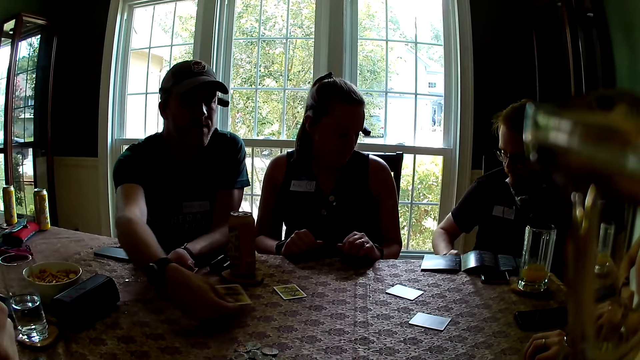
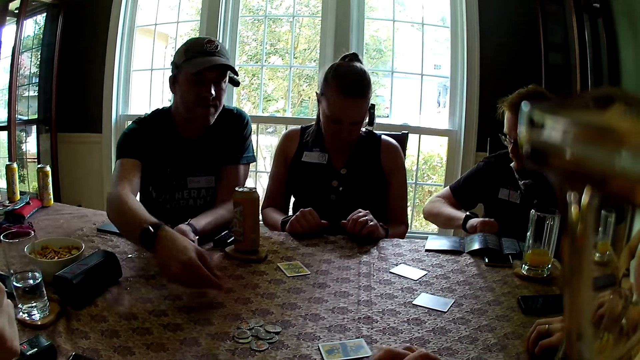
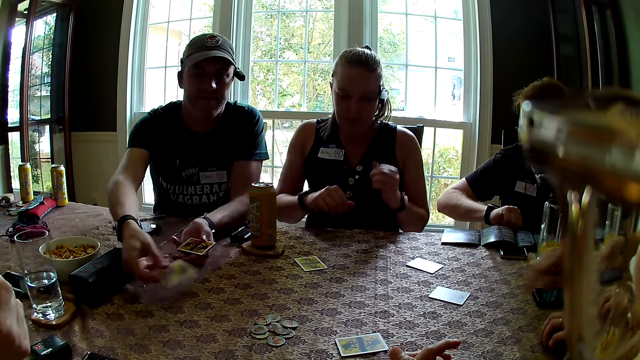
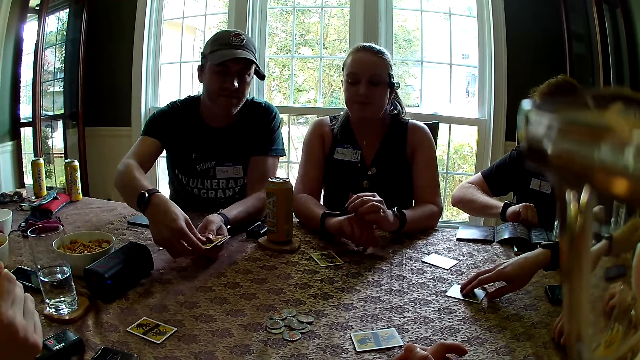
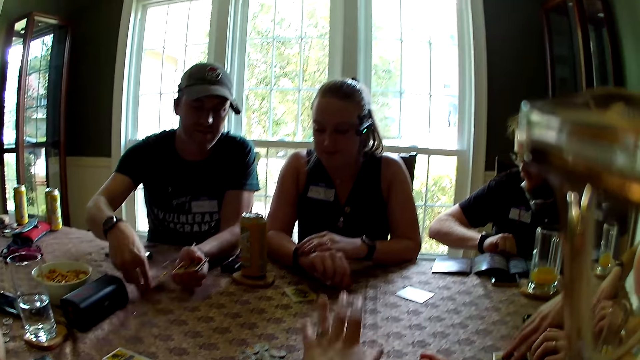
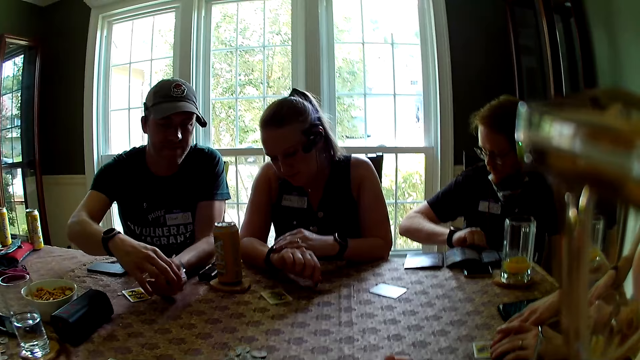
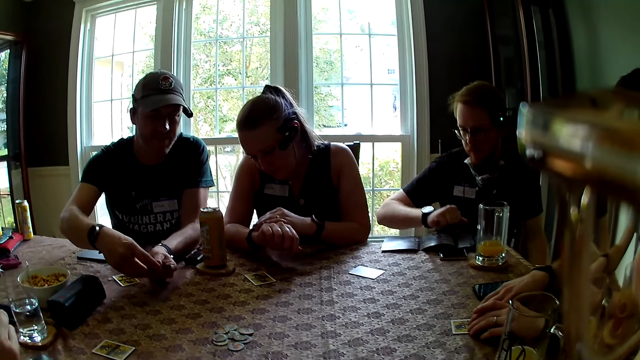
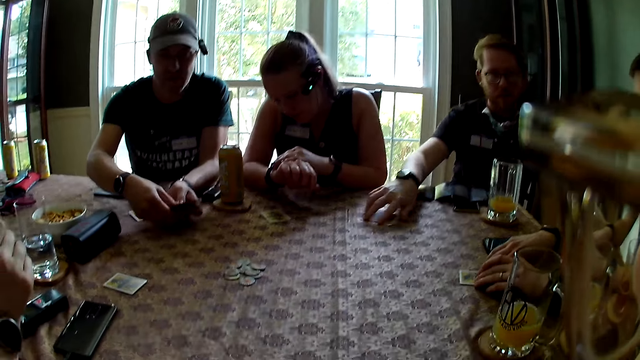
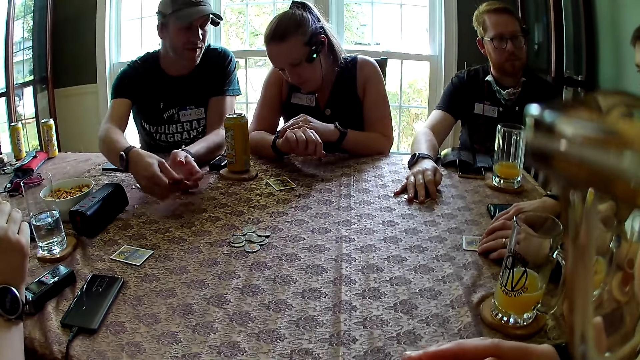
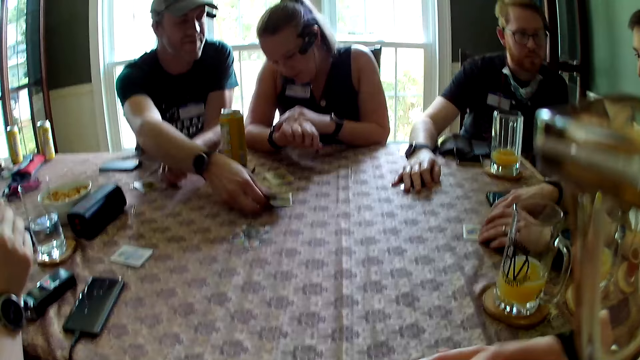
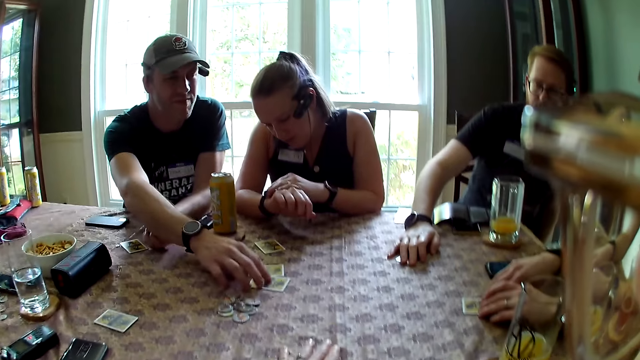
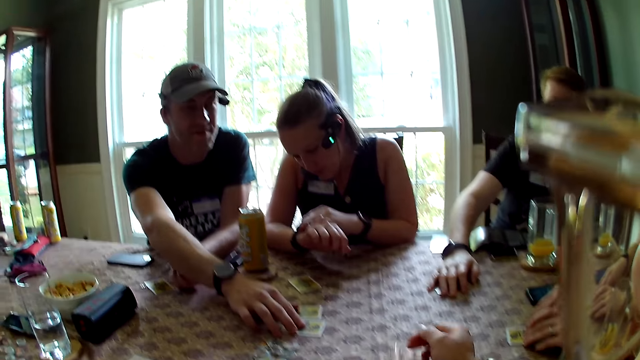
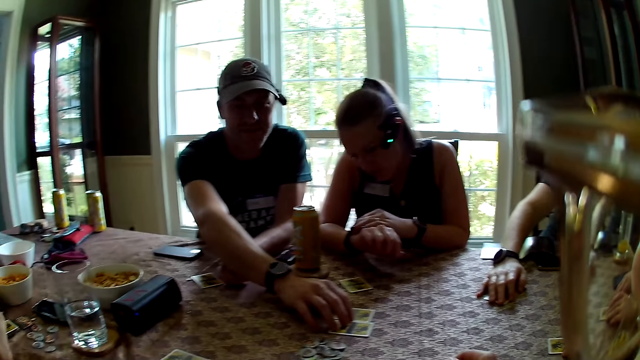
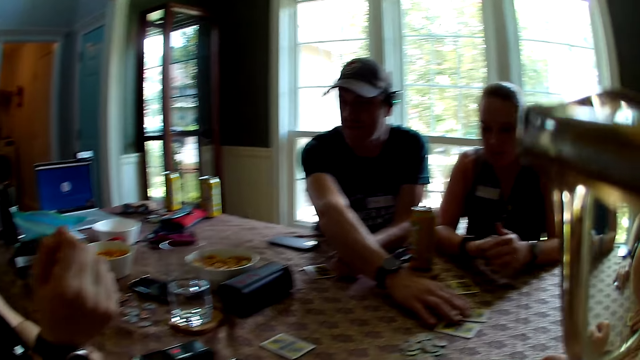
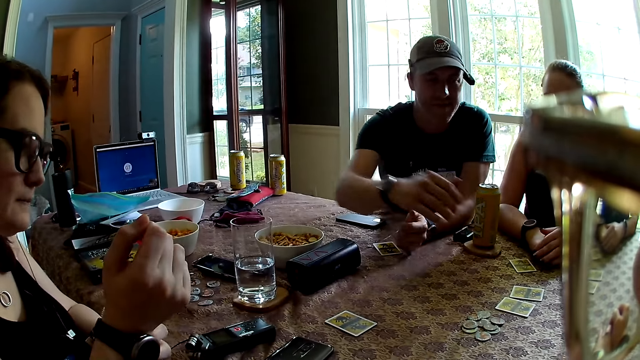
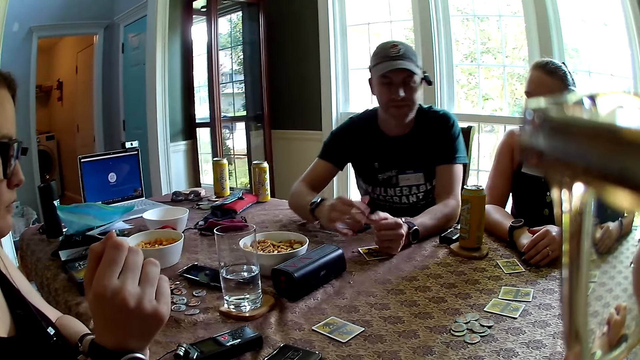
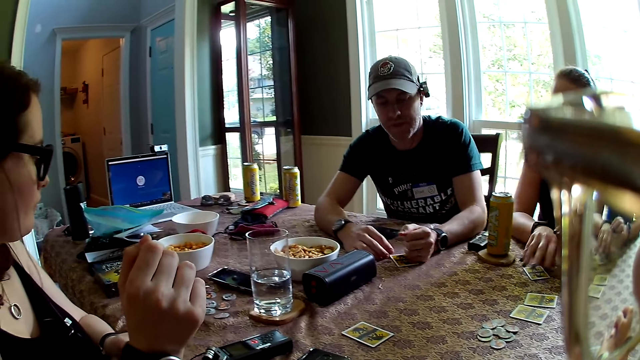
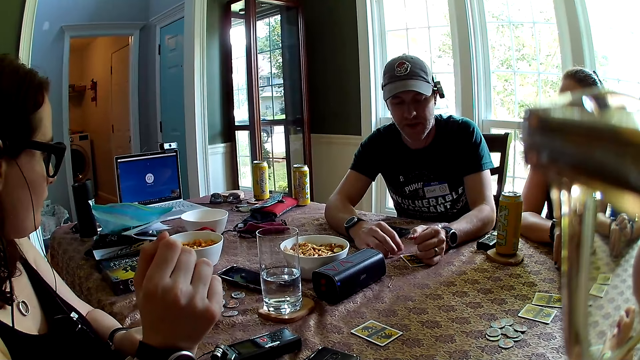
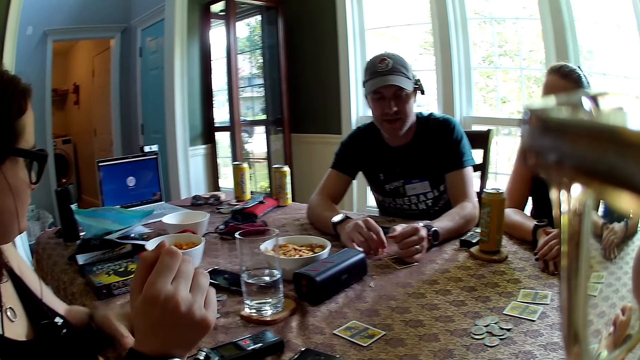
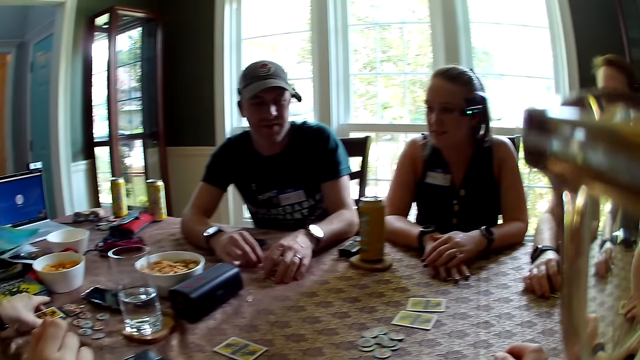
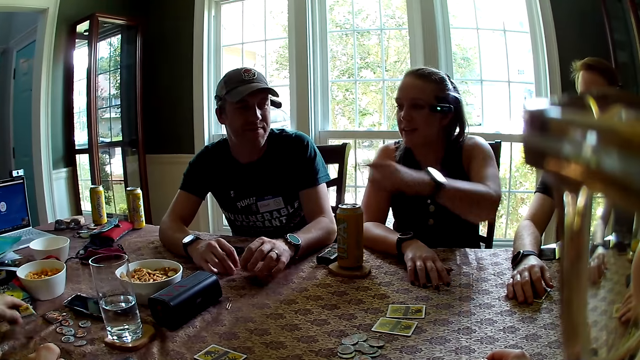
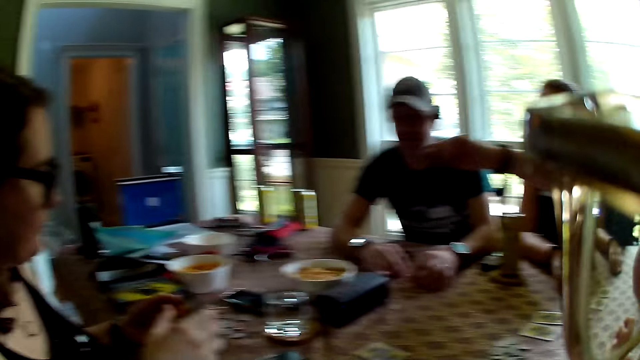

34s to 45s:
A man takes a card with his right hand. The camera wearer takes a card with her left hand. Another man takes a card with his right hand. A third man drops the cards on the table with his right hand. The third man moves the cards on the table with his right hand. The camera wearer puts playing cards on the table. A woman takes a card with her right hand. Another woman picks up some cards from the table with her left hand.

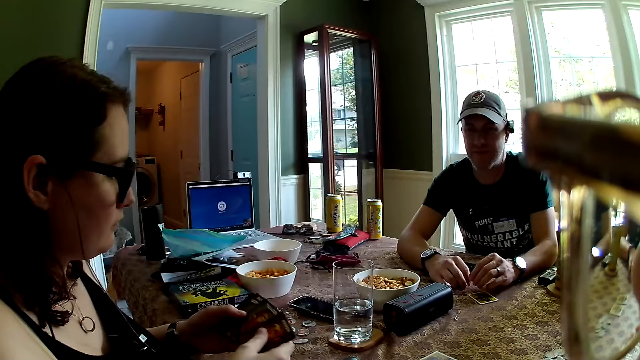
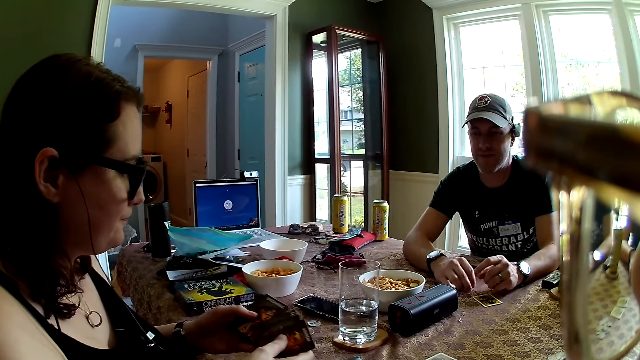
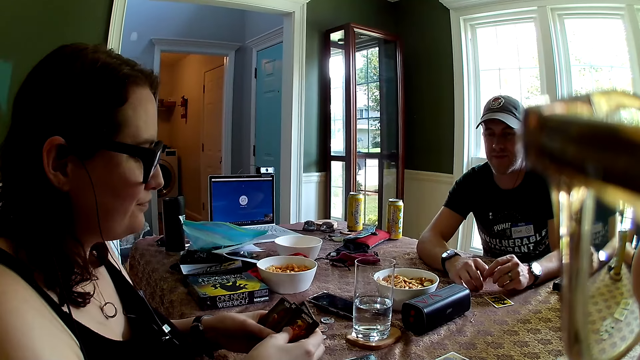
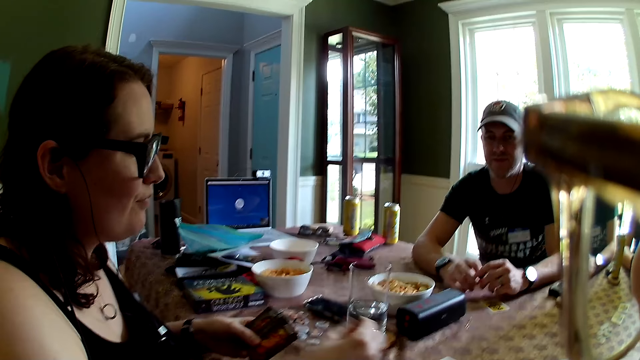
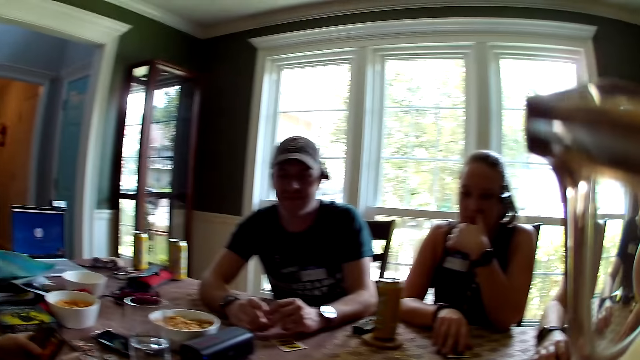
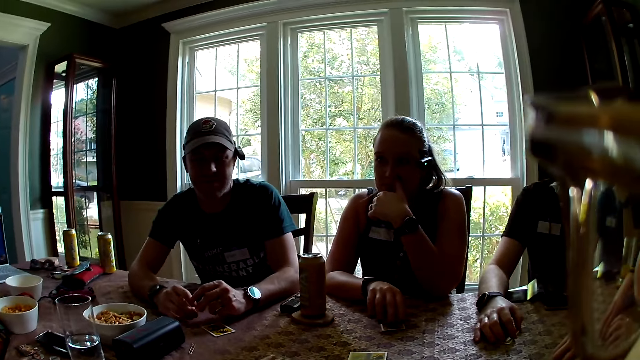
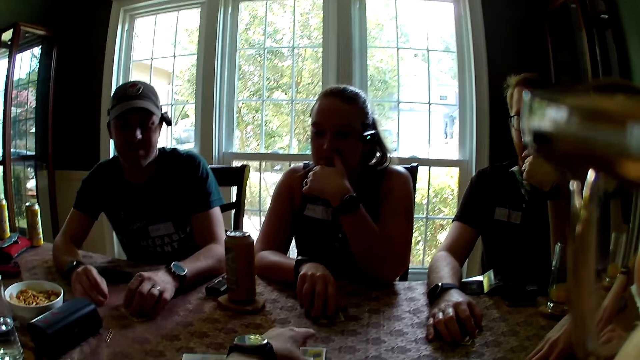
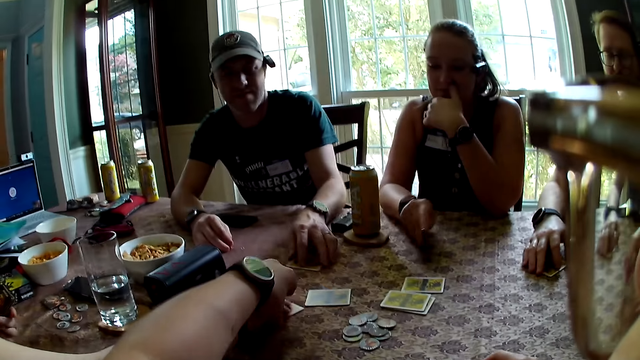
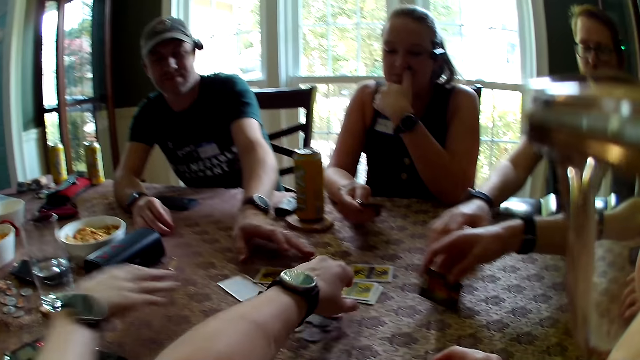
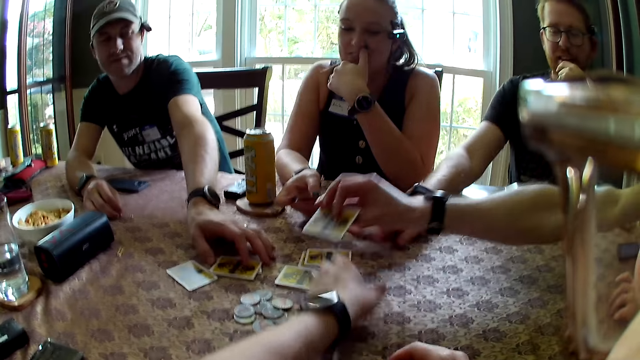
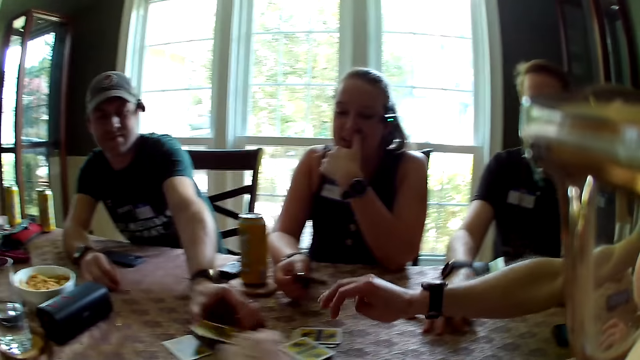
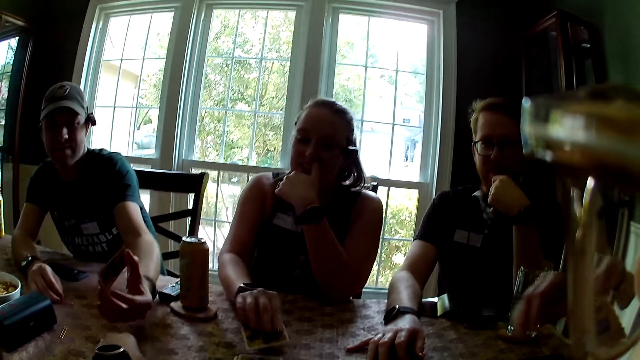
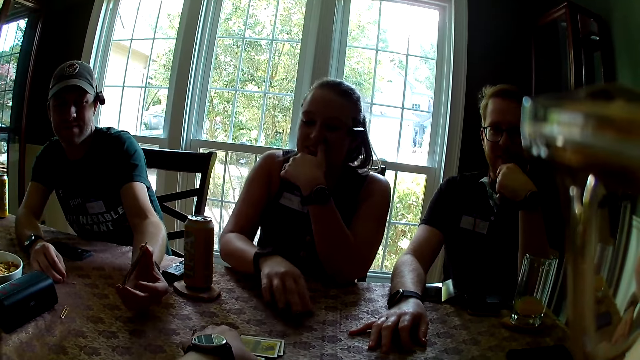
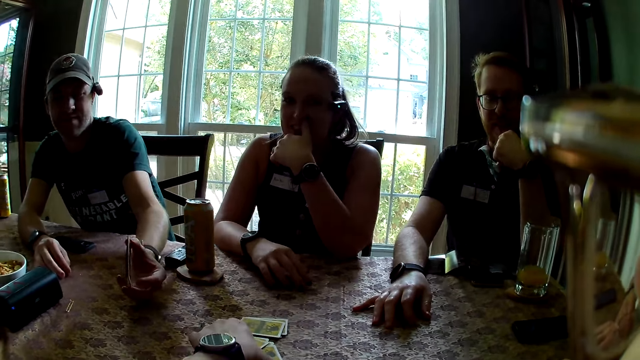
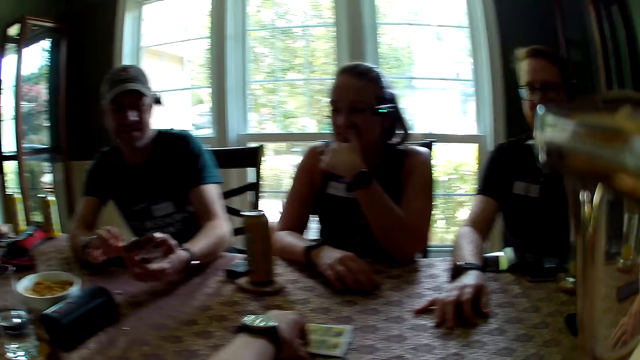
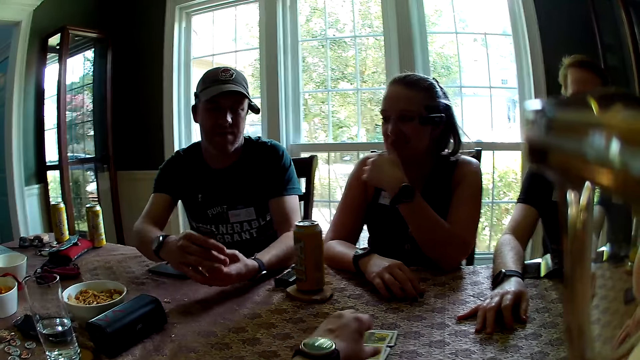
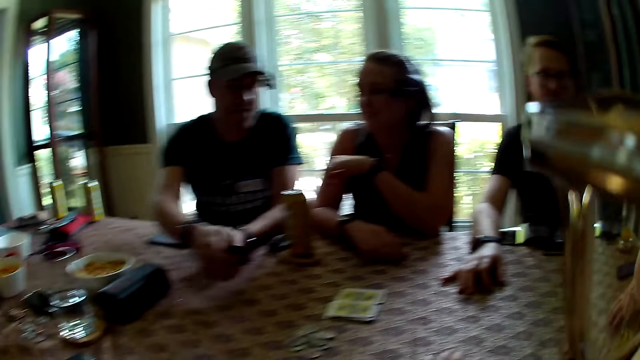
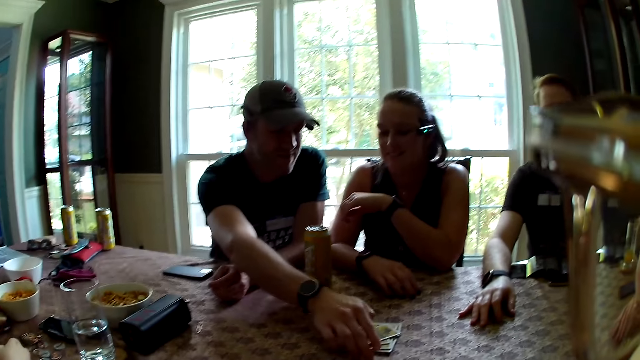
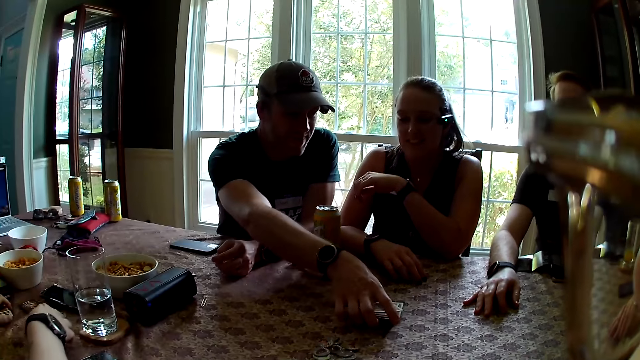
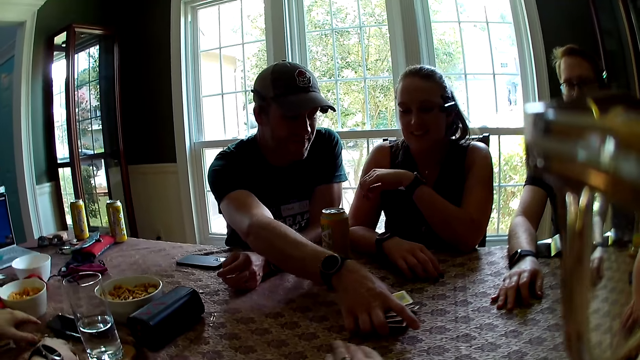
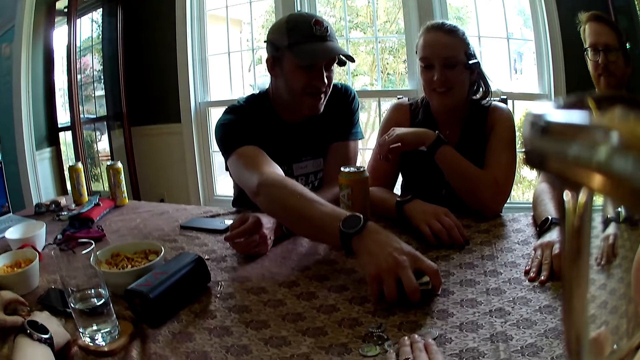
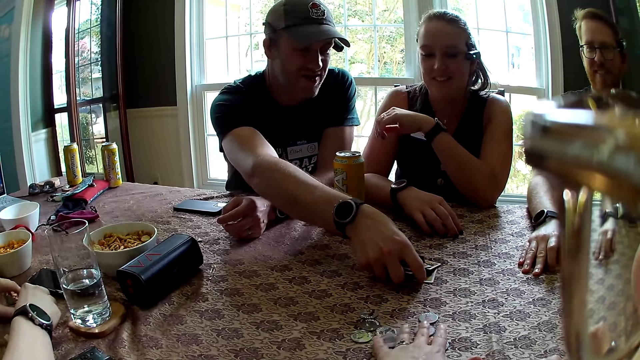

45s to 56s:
A woman checks the cards in her hands. A man interacts with the camera wearer. The woman drops a card on the table with her right hand. The man moves the card on the table with his left hand. Another man drops the card on the table with his right hand. The camera wearer picks up playing cards from the table. A third man drops the card on the table with his right hand. The first man picks up cards from the table with his left hand. Another woman drops the cards on the table with her right hand. The camera wearer arranges the cards on the table with her left hand. The first man drops the cards on the table with his right hand and packs the cards from the table with his right hand. The camera wearer looks around. The first woman arranges some chips with her hands.
